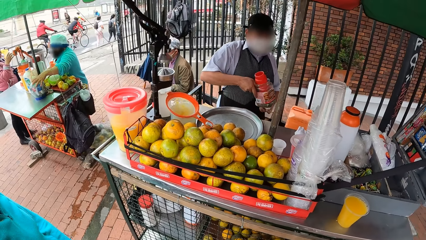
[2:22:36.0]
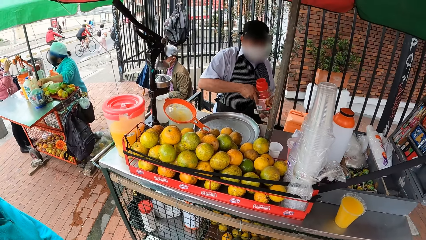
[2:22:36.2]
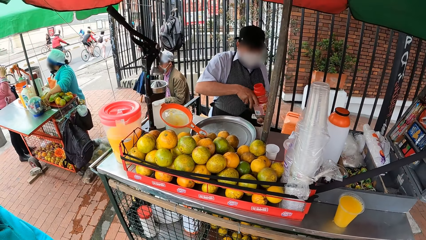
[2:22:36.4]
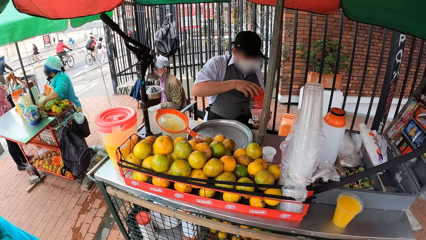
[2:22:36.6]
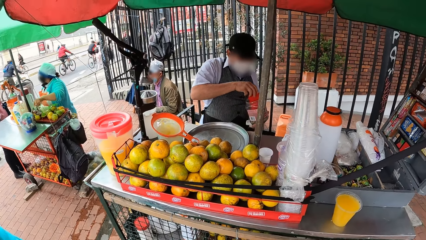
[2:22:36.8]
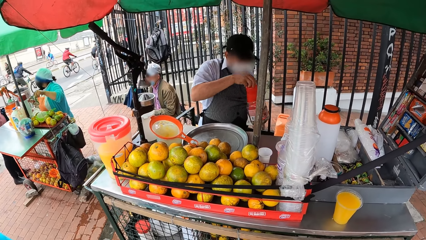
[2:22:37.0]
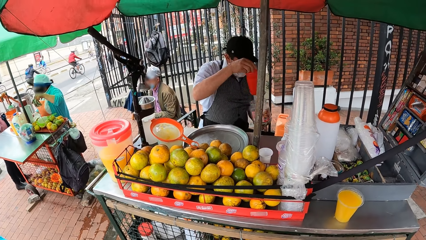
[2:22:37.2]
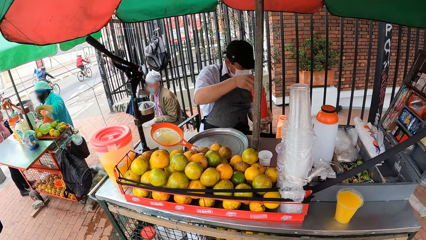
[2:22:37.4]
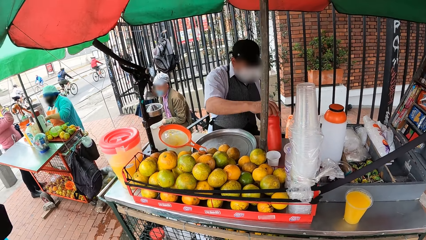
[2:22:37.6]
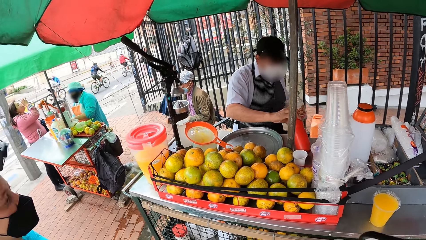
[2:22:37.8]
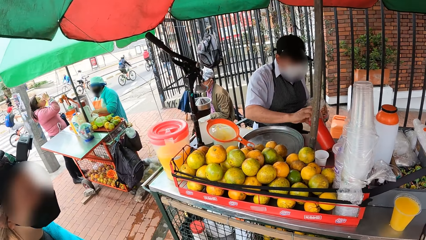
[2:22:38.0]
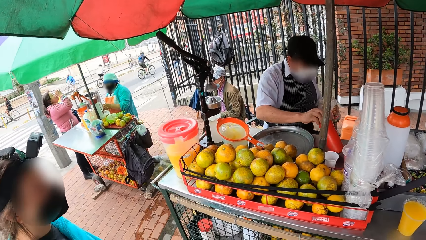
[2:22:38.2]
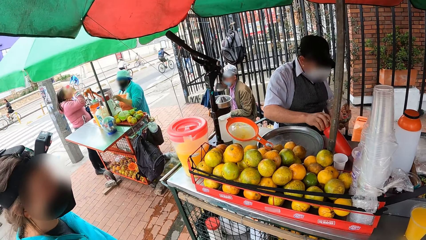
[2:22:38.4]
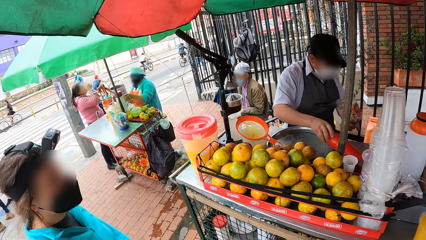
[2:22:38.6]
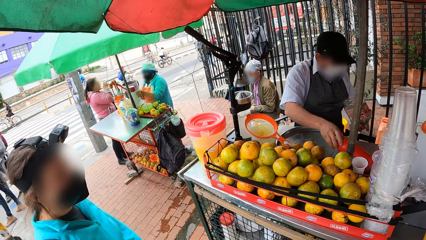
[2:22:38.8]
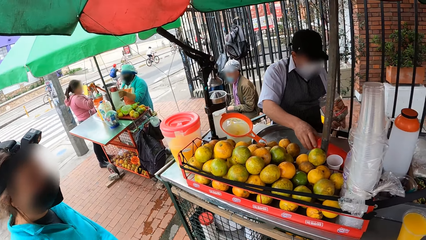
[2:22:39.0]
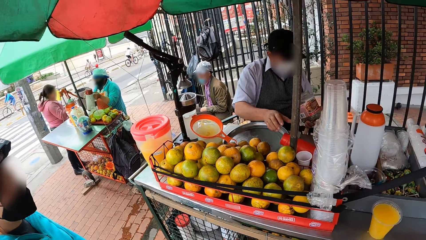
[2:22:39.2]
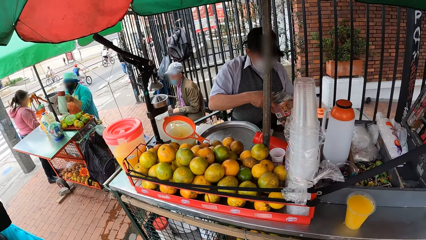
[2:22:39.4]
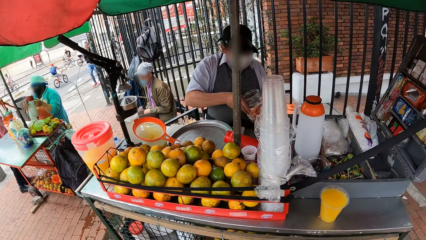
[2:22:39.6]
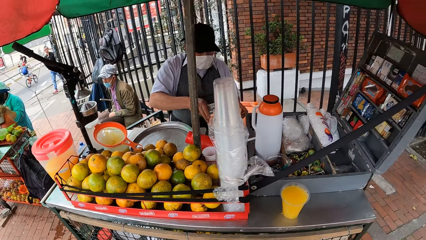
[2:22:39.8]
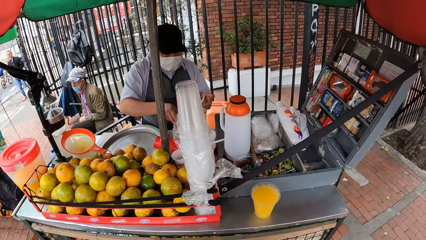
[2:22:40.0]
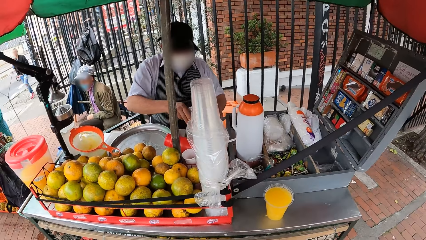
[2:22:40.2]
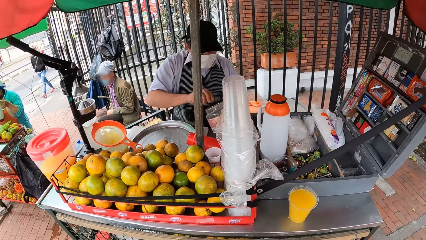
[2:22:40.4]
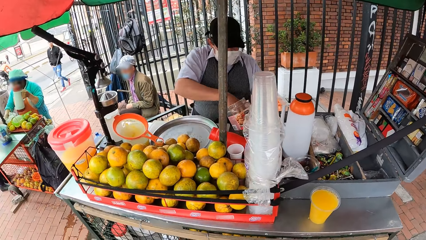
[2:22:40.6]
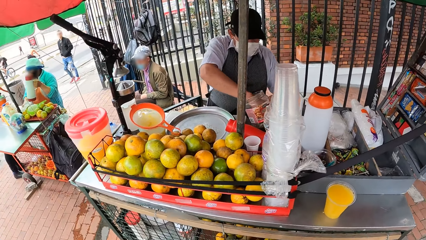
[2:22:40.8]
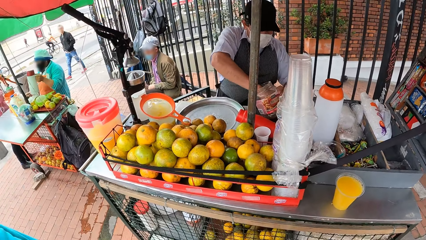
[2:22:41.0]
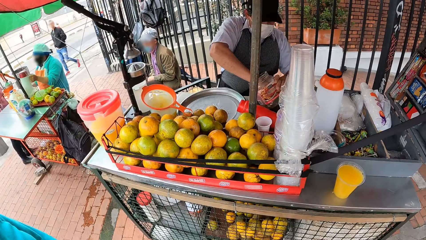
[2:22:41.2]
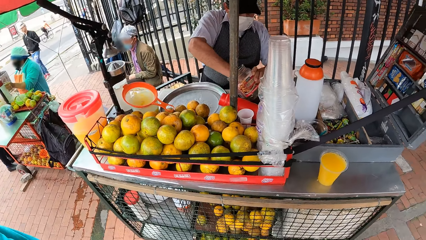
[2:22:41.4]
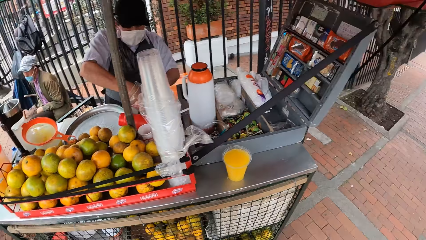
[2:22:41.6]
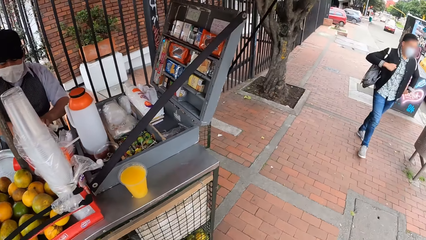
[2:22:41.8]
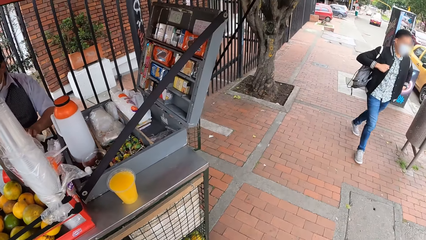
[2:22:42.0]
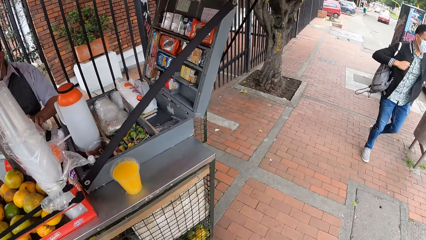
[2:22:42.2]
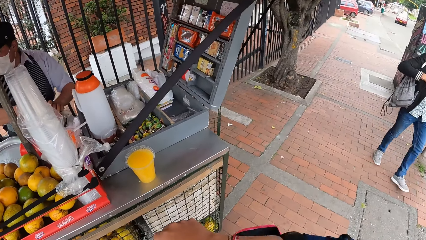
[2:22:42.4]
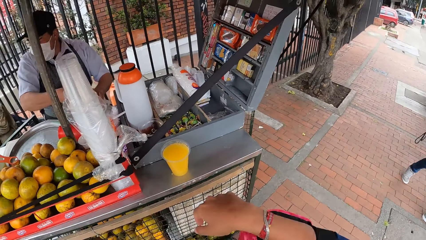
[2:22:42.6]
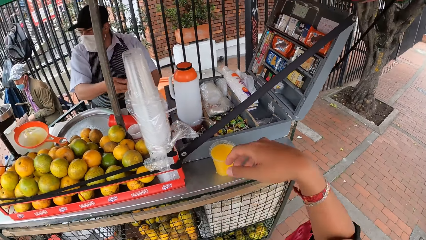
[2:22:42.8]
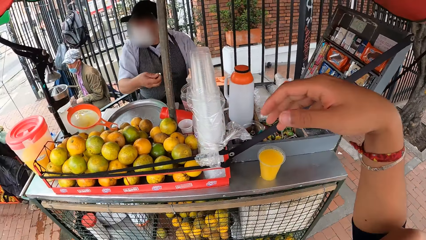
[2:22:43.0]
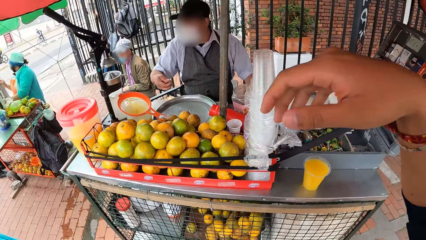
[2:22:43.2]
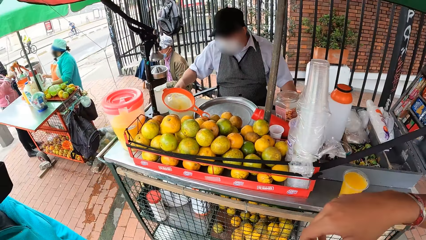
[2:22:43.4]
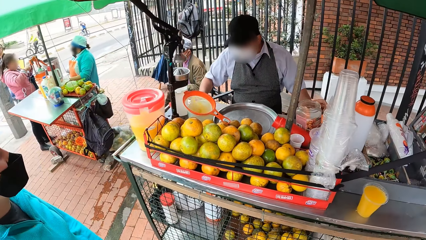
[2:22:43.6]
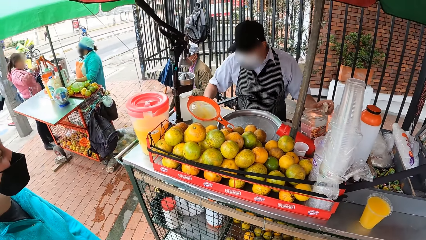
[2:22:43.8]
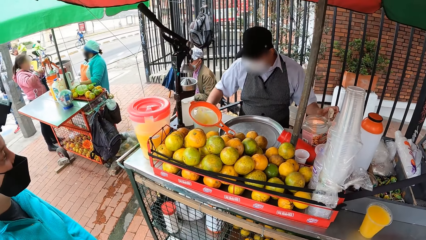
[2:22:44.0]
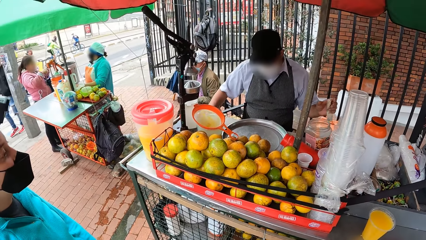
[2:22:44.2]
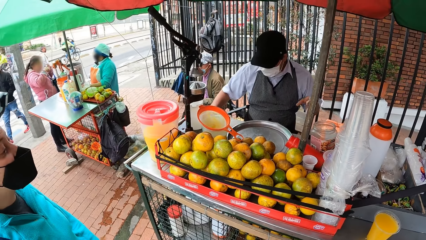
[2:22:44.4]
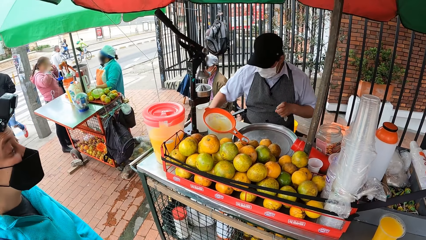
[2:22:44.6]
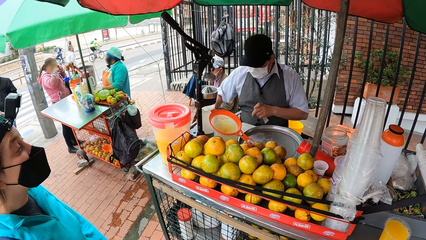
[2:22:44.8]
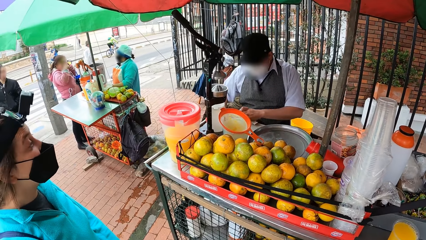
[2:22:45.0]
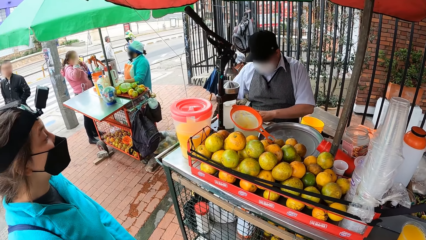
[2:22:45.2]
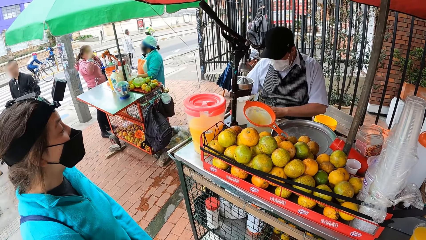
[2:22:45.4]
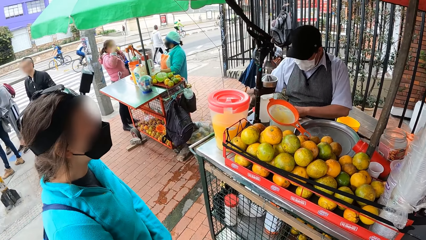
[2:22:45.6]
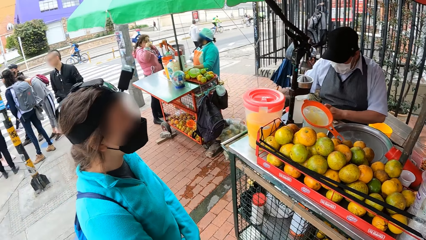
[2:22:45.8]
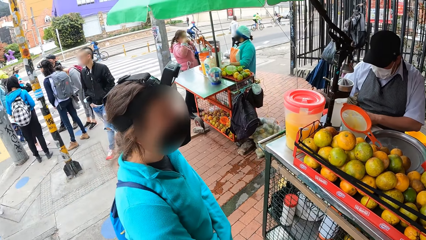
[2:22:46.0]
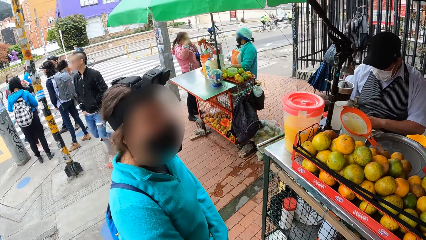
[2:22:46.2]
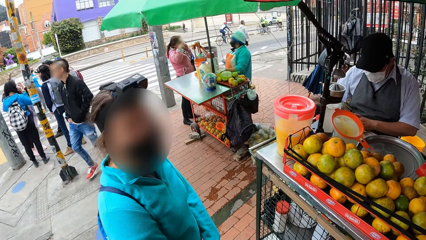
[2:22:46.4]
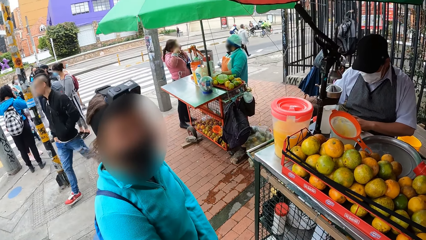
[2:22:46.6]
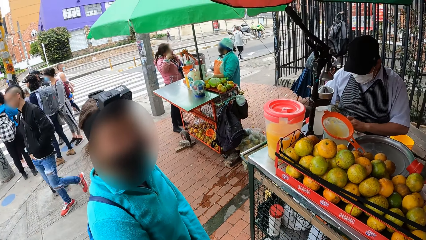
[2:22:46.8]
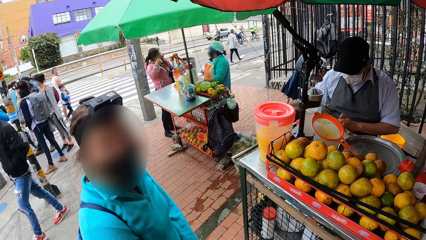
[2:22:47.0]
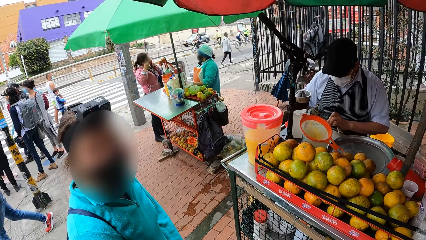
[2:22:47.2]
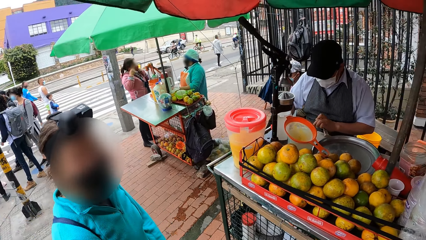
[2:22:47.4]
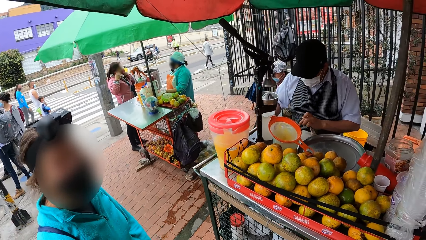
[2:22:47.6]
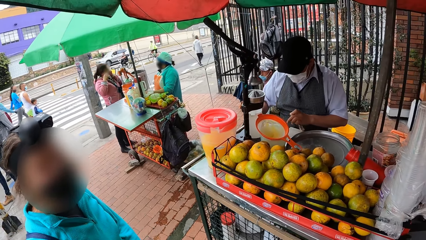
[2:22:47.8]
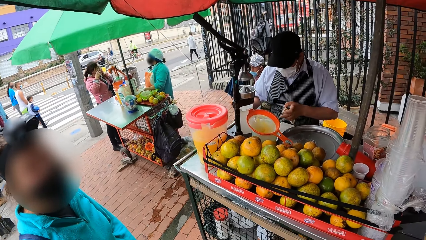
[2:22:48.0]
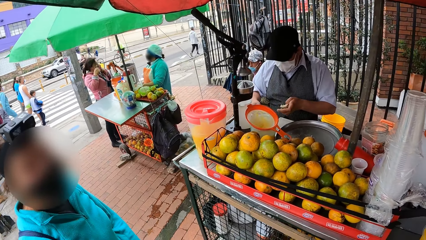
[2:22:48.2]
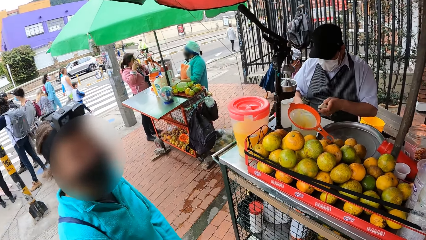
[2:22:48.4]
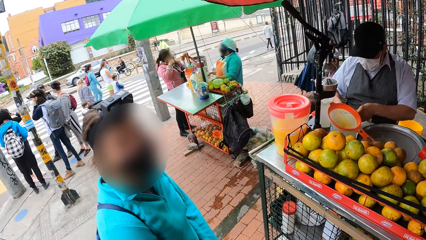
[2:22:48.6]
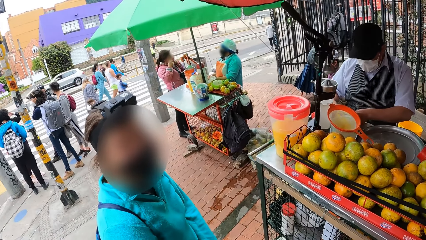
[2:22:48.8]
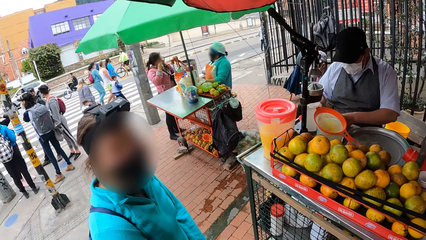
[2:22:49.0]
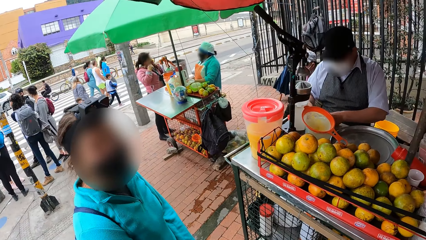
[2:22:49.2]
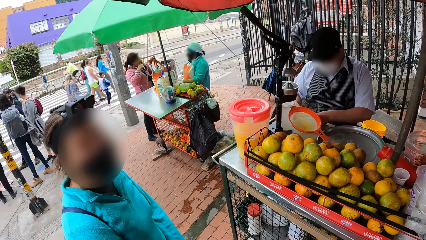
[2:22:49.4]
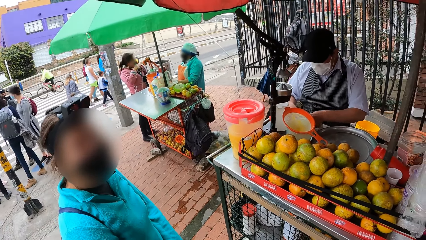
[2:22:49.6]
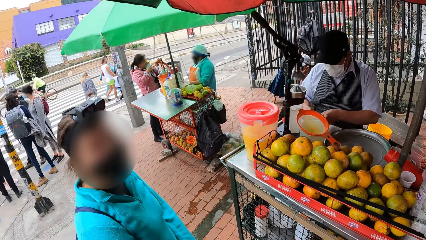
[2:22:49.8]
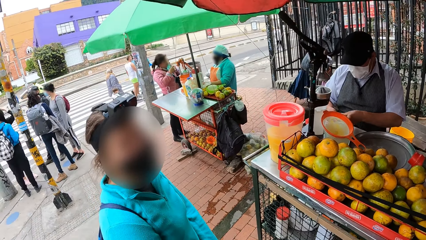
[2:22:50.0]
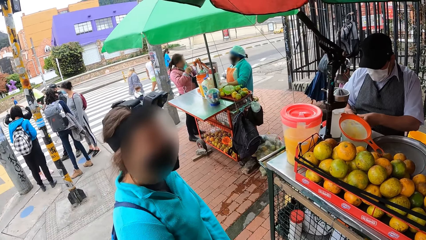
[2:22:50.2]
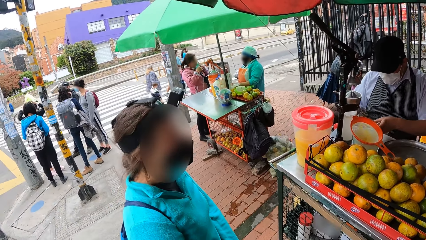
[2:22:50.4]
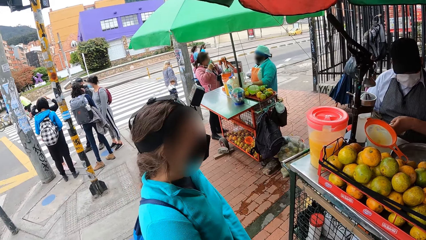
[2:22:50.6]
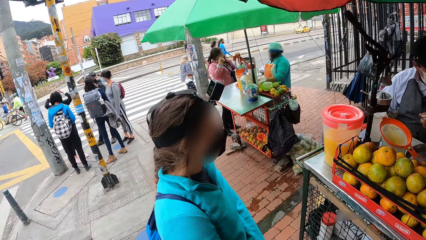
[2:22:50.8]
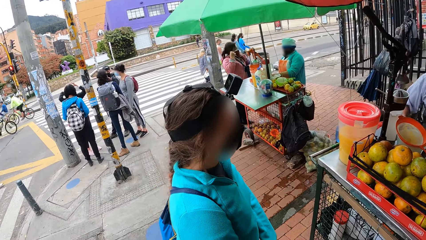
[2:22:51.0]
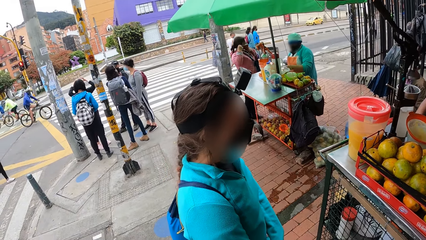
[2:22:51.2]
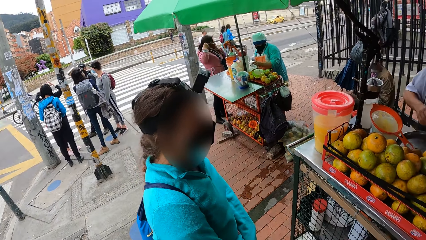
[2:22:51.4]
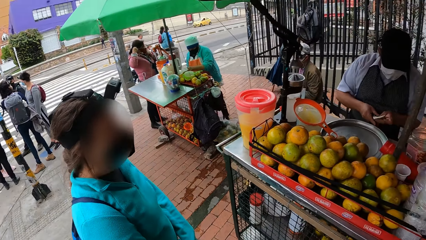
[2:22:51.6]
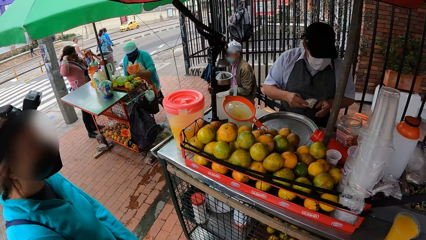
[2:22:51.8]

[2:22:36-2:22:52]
A woman passes the currency container from her right hand to her left hand. The woman removes a cup from the currency container in her left hand with her right hand. The woman places the cup in her right hand on the table. The woman passes the currency container from her left hand to her right hand. The woman places the currency container in her right hand on the table. The woman holds the currency container to the table with her left hand, dips her right hand in the currency container, and picks coins in the container. Another woman looks around. The camera wearer moves their hand. The second woman looks around. The first woman puts the coins on the table. The camera wearer looks around. The first woman counts money on the table. A third woman moves around. The first woman moves around.
